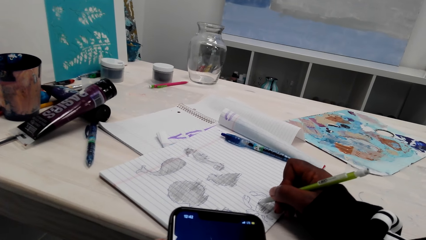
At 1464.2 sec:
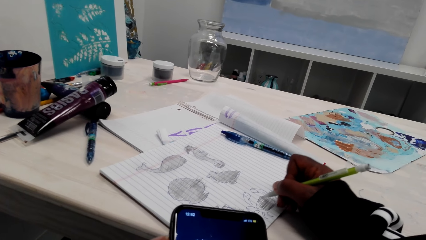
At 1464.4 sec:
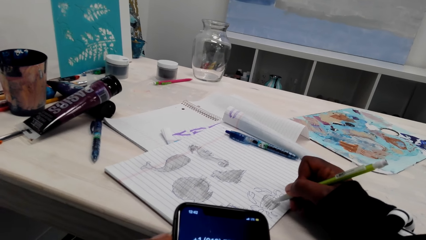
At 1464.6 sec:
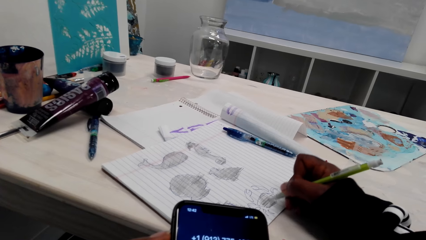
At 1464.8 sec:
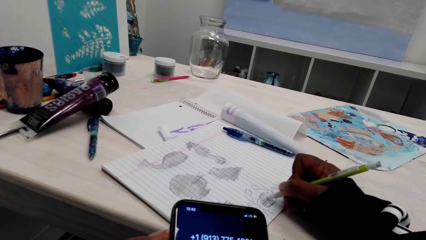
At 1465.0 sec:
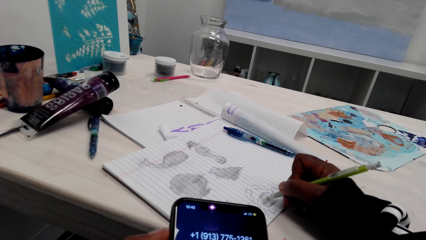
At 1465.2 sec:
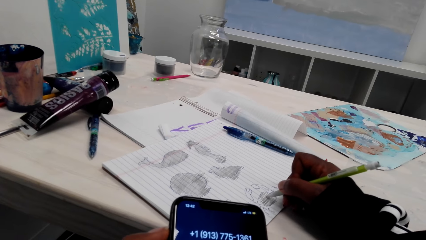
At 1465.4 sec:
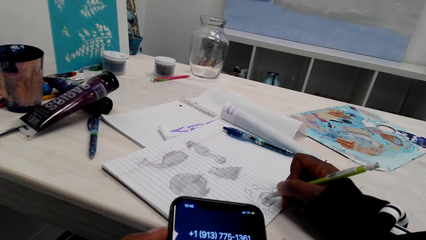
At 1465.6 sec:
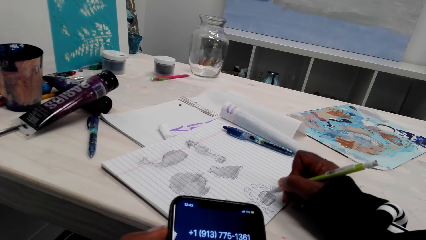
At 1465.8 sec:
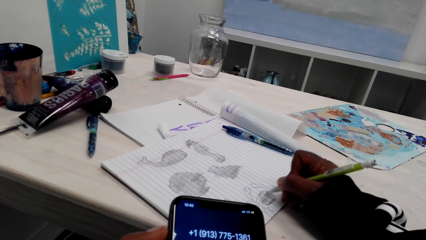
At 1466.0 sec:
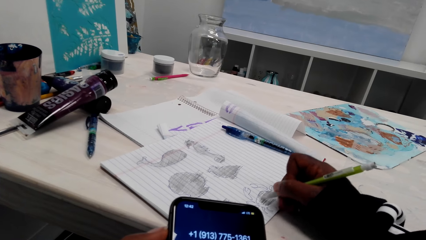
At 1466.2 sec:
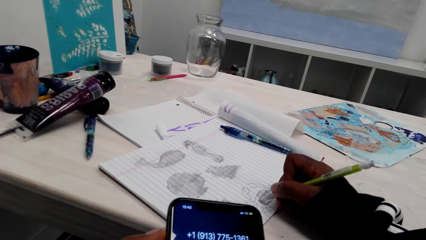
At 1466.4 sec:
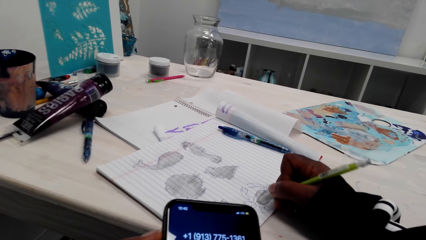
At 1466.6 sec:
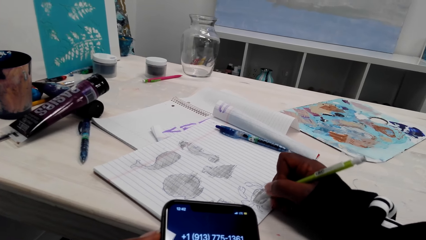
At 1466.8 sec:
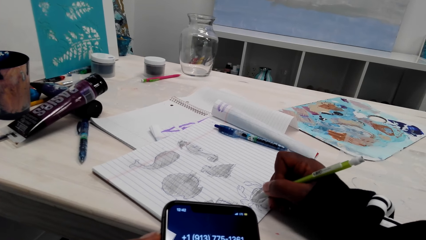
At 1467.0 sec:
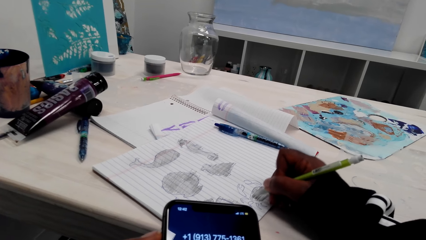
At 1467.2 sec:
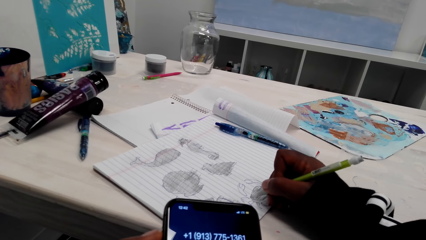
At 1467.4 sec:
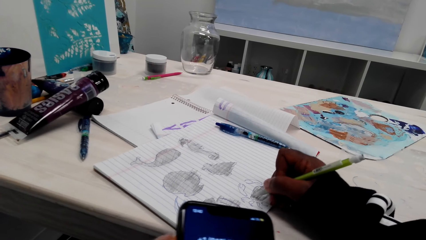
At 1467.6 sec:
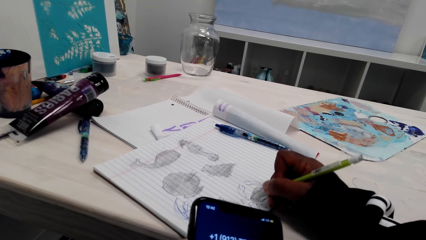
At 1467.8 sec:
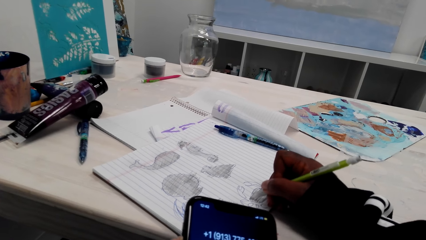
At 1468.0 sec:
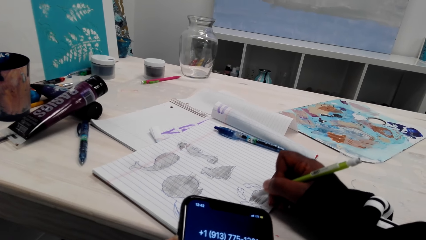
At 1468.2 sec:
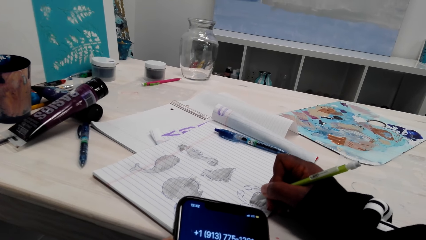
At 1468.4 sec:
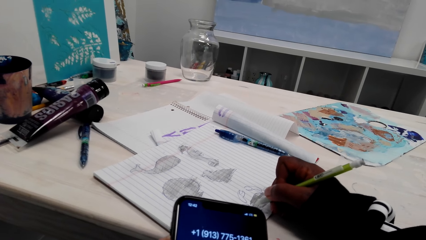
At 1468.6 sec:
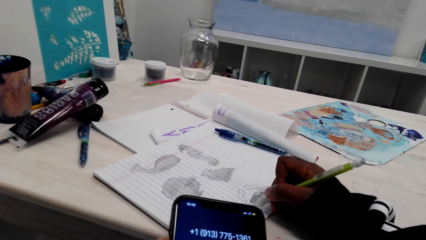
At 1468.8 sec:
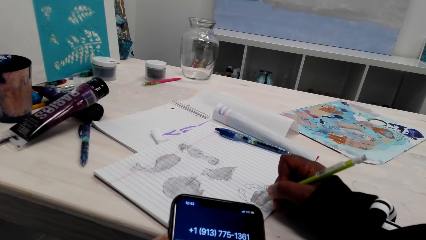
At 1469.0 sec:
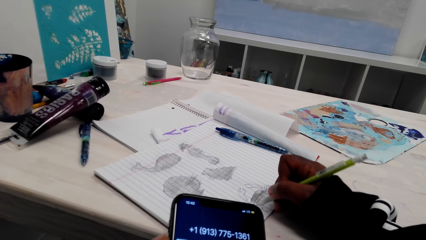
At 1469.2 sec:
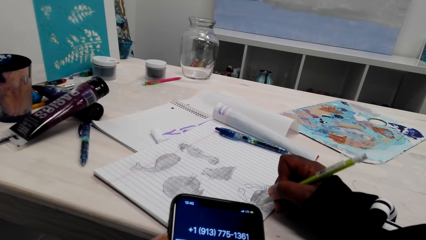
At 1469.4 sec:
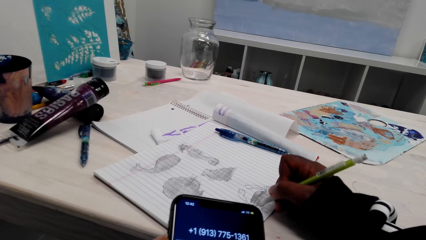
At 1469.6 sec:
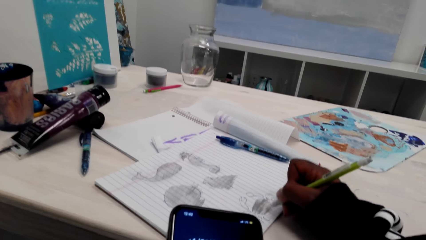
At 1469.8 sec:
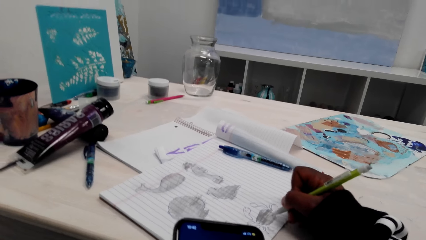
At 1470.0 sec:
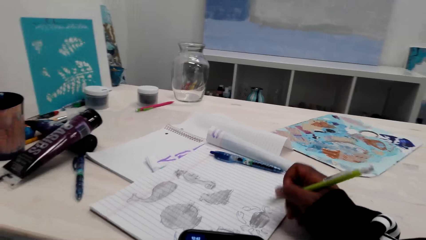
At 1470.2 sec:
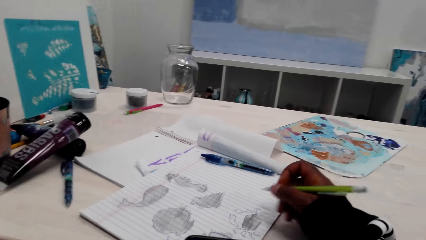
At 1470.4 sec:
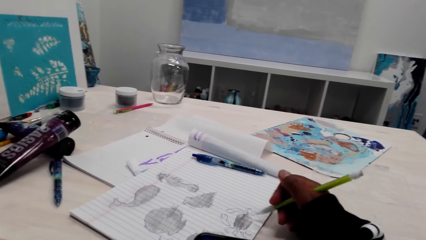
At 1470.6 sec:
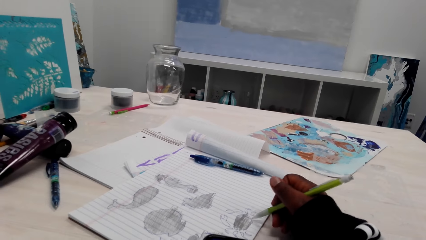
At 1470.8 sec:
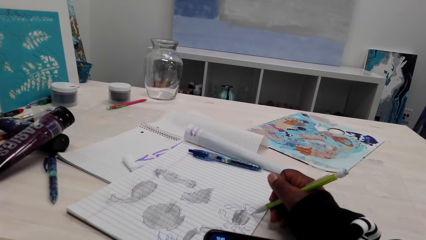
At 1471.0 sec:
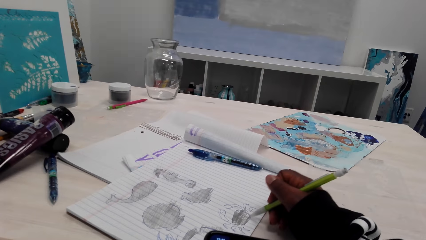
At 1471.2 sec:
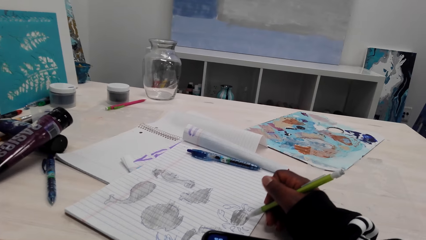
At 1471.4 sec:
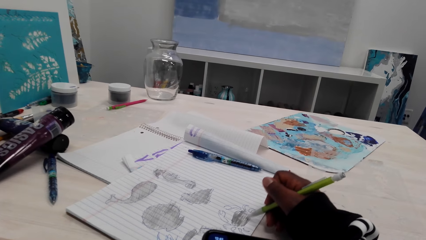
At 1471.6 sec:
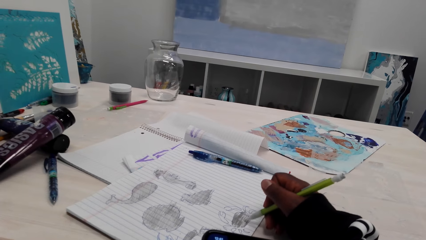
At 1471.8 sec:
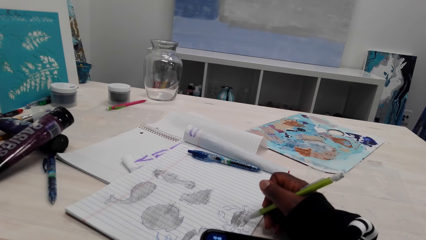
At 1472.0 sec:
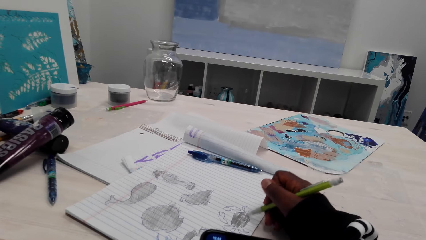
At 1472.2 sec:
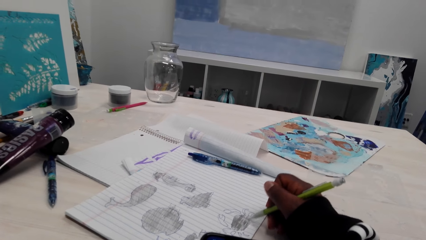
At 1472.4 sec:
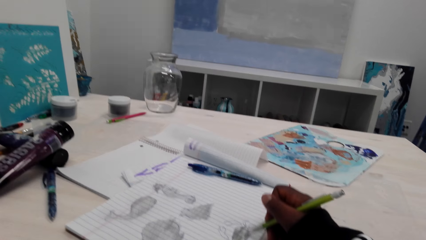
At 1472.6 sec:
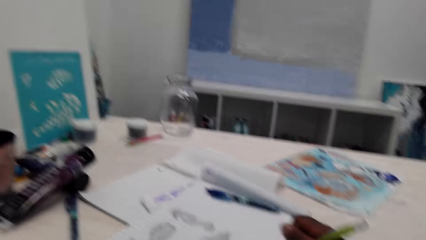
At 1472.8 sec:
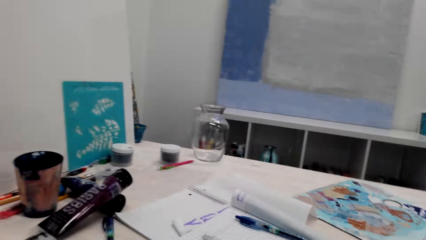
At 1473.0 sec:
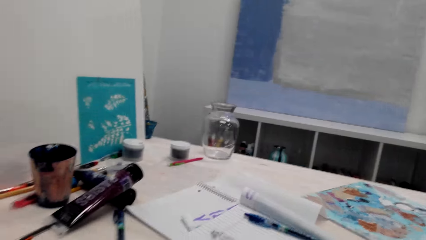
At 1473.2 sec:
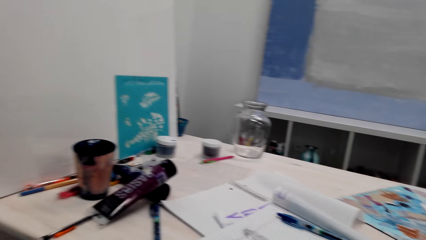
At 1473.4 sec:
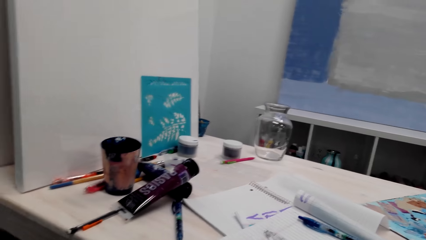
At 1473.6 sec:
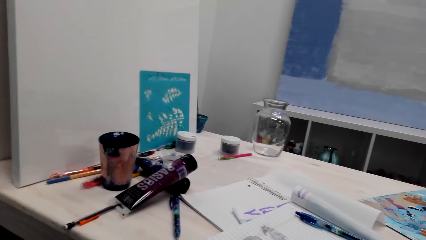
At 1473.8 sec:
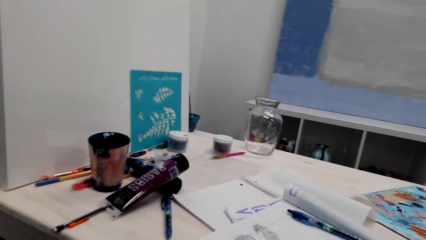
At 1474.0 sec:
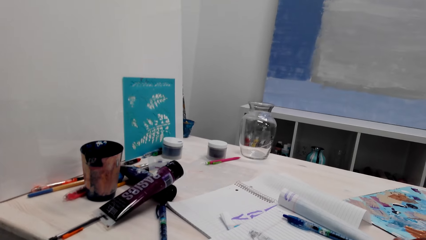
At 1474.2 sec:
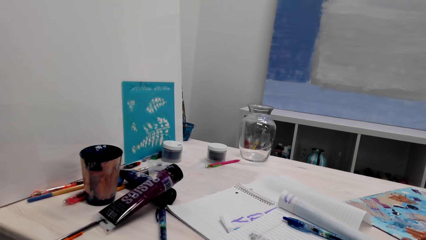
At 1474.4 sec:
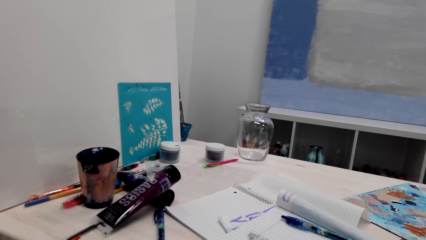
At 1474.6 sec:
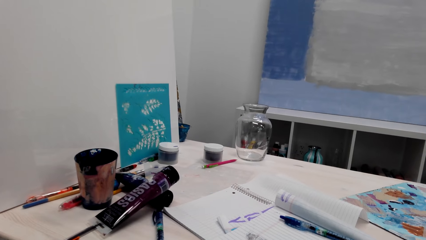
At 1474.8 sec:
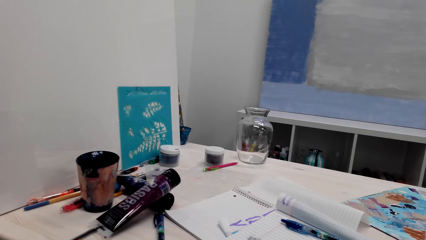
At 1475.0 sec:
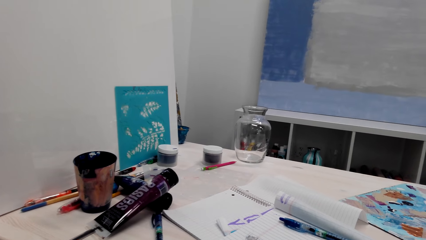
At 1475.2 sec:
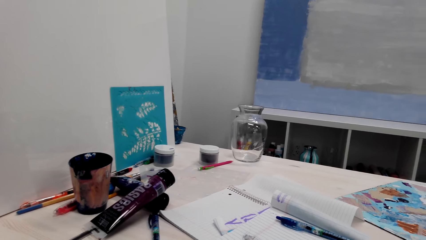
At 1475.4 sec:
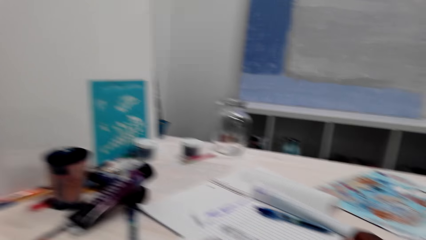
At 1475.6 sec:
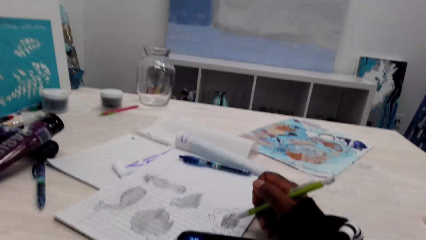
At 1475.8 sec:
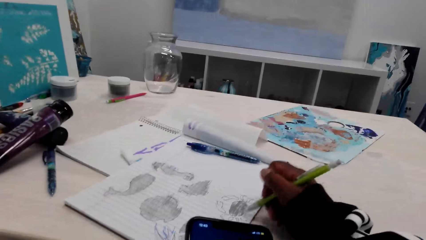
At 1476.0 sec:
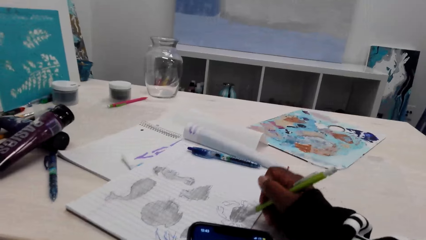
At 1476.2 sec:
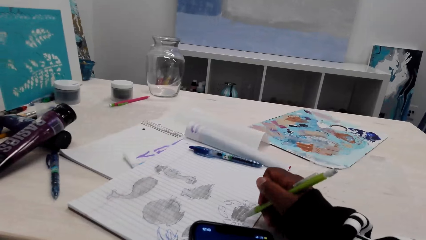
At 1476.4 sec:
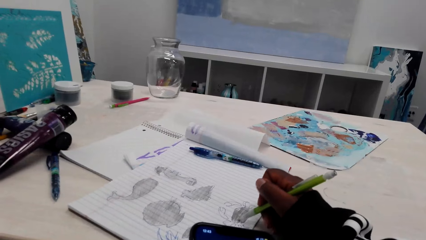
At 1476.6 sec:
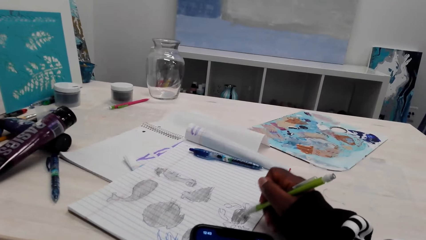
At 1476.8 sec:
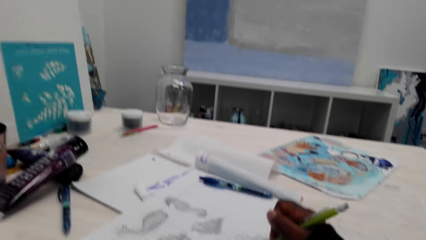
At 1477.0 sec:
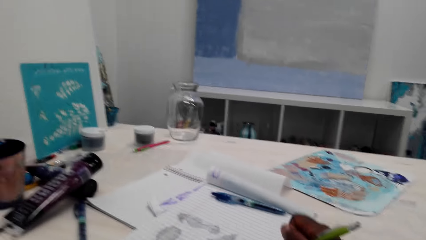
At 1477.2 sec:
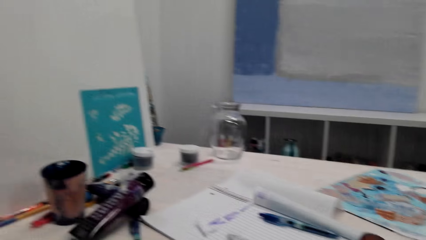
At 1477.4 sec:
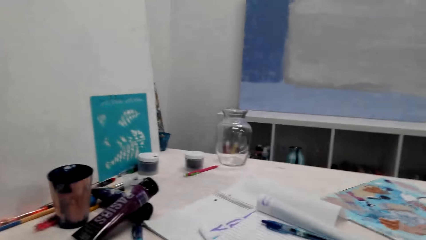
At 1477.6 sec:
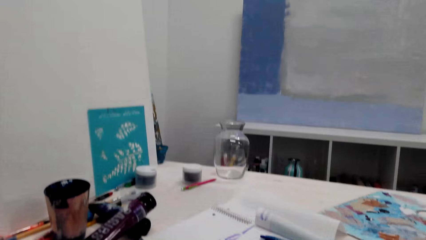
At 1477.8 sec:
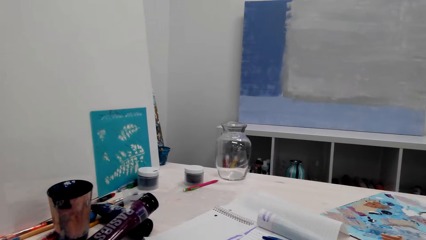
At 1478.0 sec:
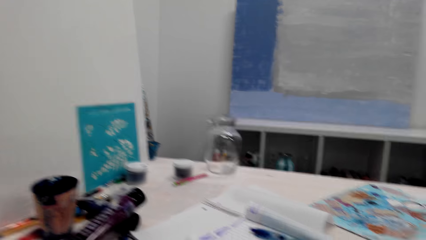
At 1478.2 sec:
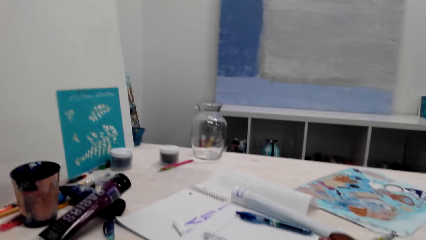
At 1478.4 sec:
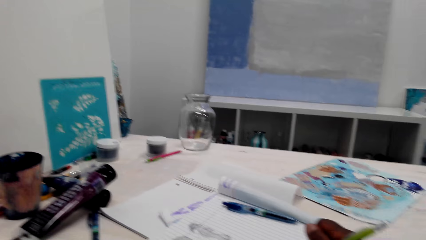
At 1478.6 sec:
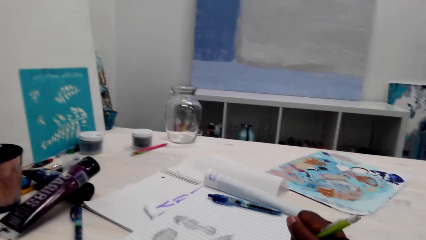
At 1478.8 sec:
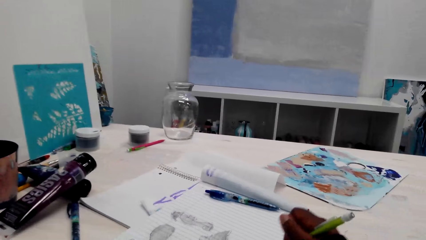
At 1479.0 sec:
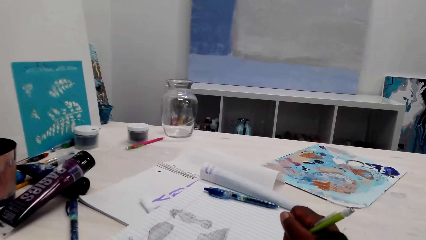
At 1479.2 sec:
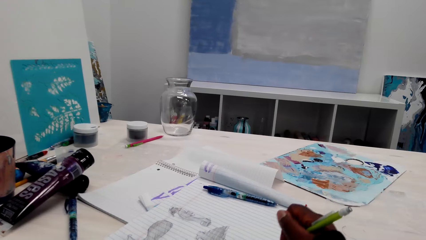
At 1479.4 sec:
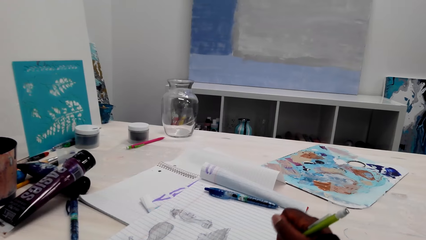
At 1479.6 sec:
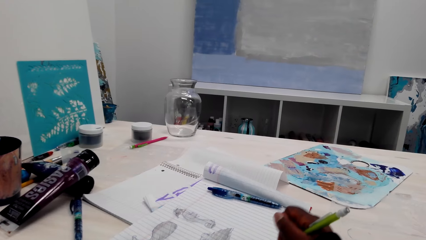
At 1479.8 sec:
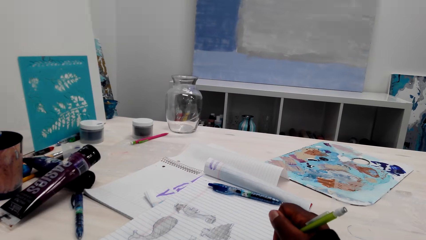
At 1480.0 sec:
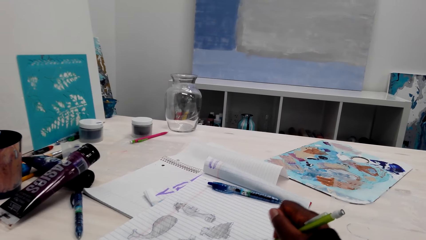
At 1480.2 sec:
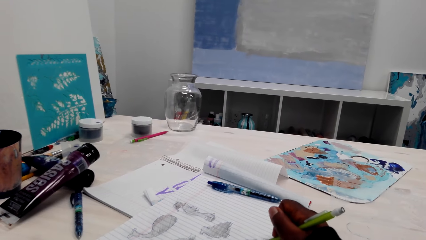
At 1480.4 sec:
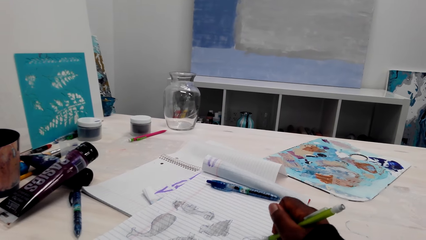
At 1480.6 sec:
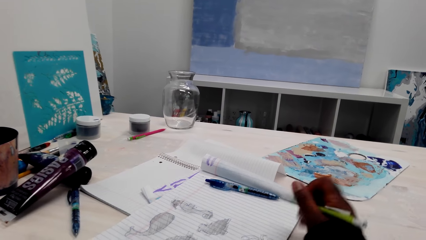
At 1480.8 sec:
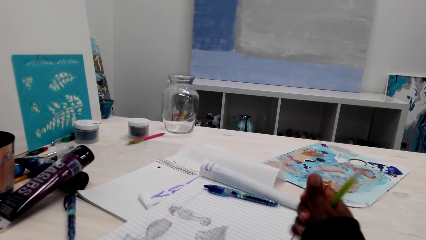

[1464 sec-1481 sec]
The camera wearer looks around the table. They shade a drawing. They look around the table. They shade the drawing.
